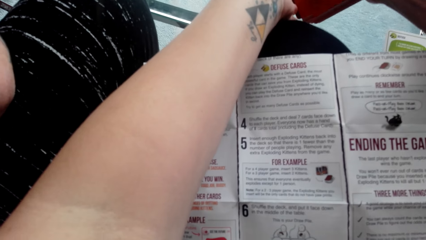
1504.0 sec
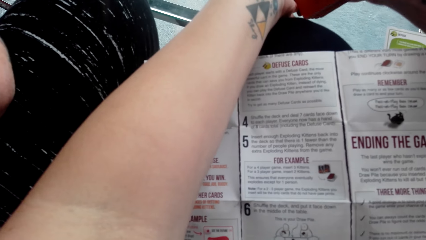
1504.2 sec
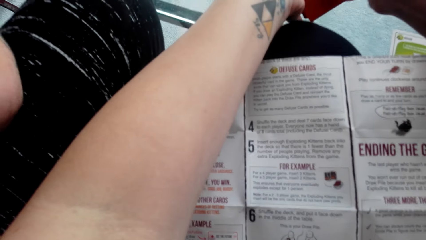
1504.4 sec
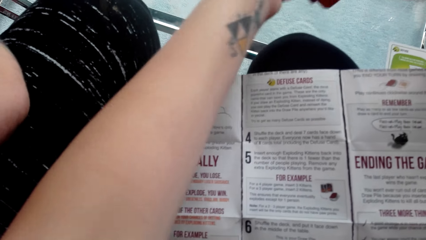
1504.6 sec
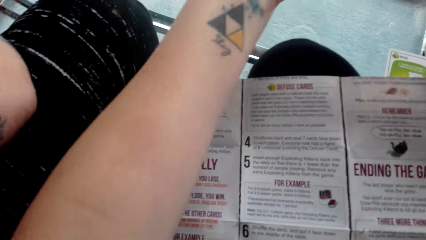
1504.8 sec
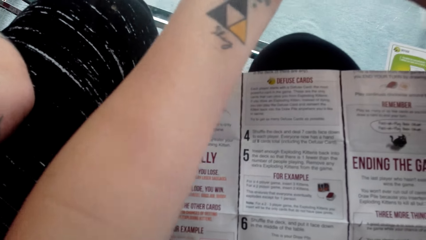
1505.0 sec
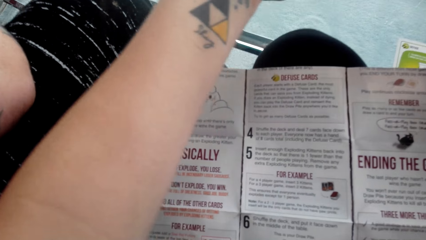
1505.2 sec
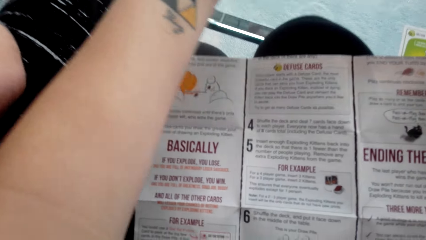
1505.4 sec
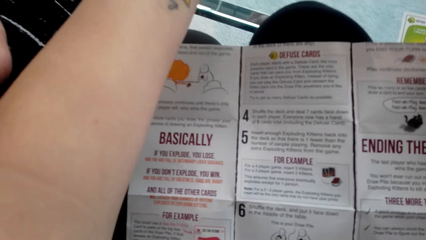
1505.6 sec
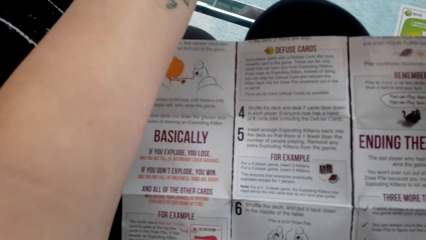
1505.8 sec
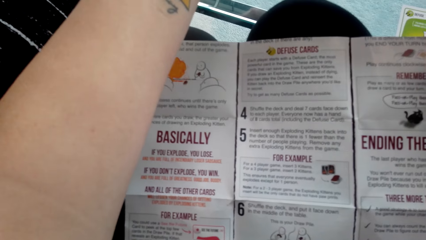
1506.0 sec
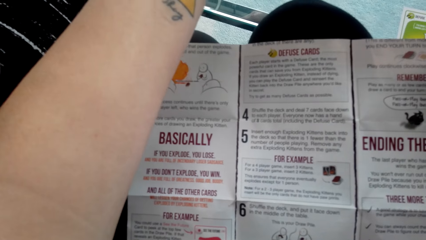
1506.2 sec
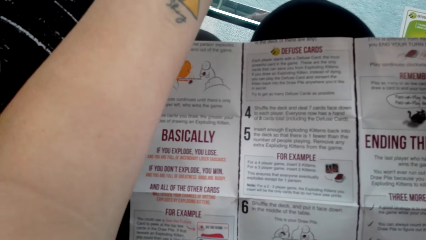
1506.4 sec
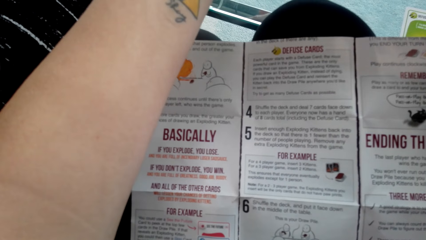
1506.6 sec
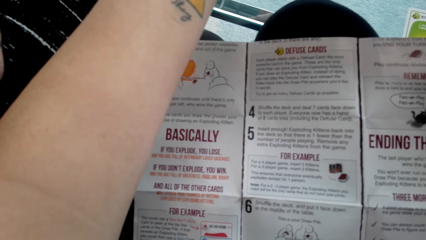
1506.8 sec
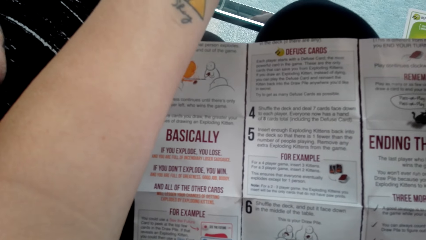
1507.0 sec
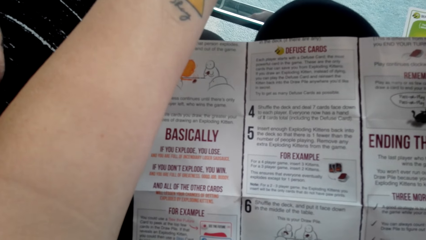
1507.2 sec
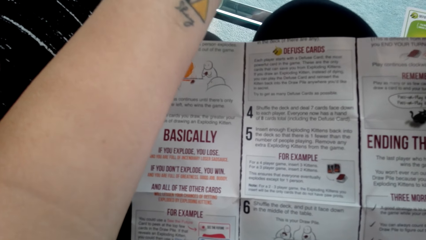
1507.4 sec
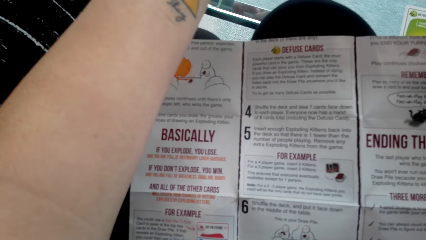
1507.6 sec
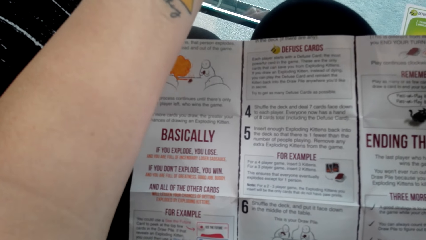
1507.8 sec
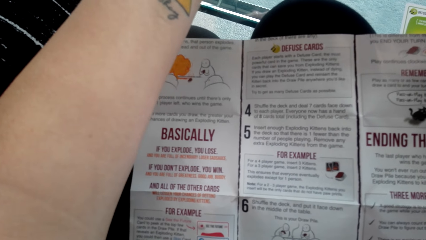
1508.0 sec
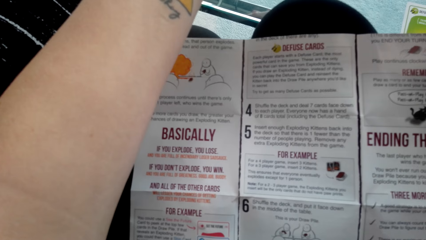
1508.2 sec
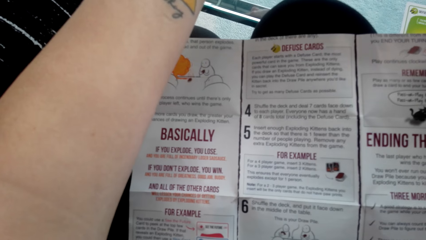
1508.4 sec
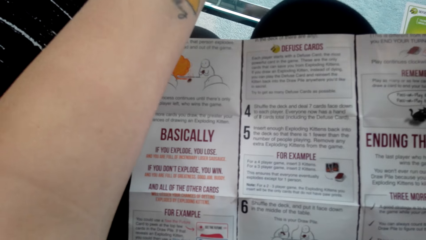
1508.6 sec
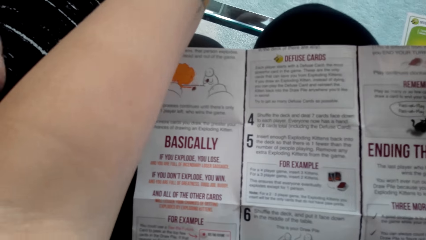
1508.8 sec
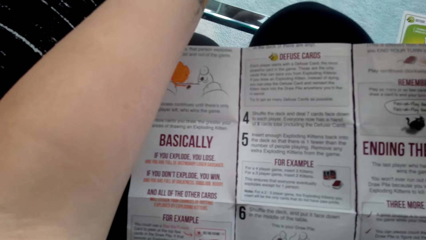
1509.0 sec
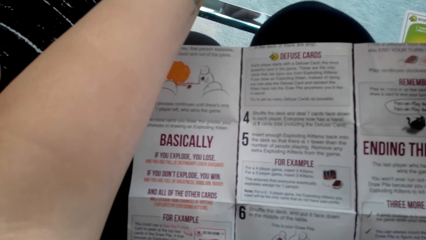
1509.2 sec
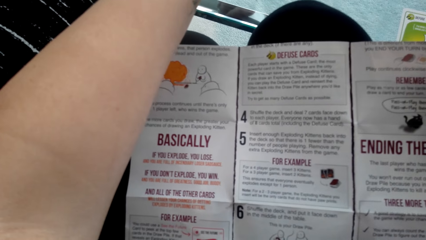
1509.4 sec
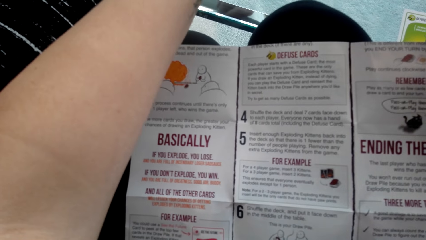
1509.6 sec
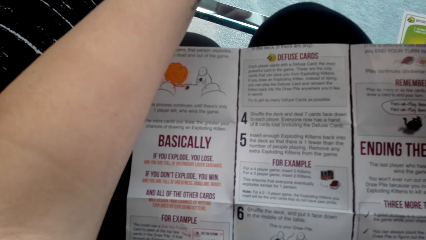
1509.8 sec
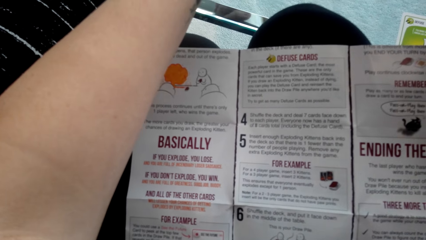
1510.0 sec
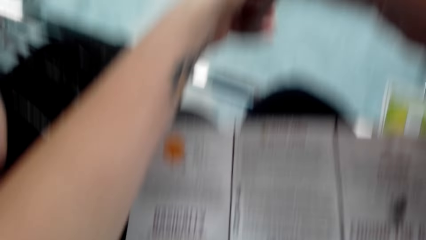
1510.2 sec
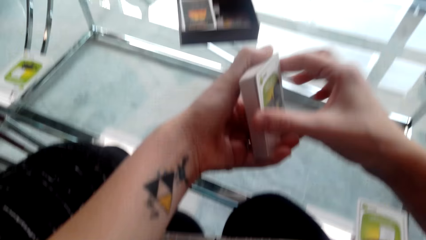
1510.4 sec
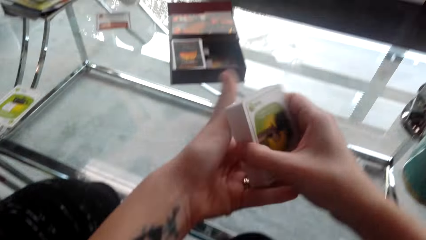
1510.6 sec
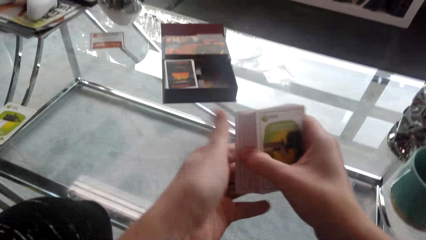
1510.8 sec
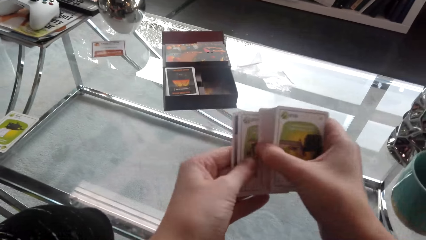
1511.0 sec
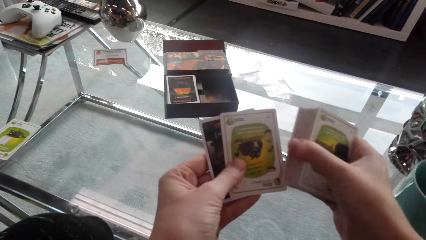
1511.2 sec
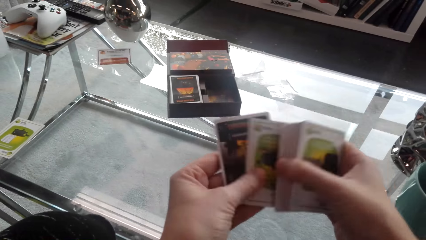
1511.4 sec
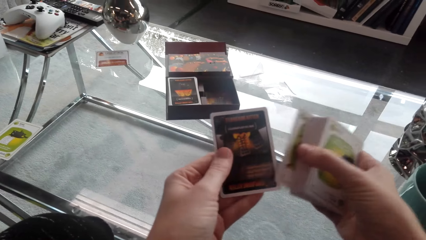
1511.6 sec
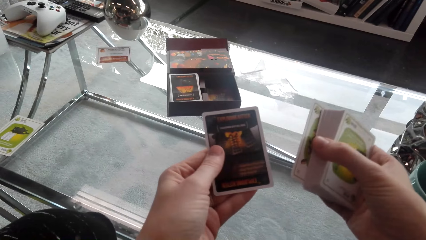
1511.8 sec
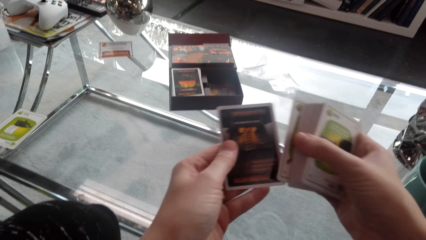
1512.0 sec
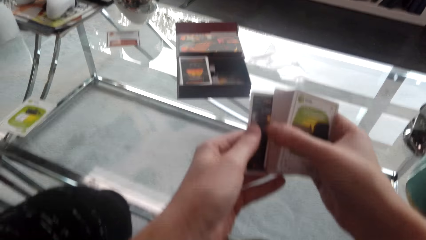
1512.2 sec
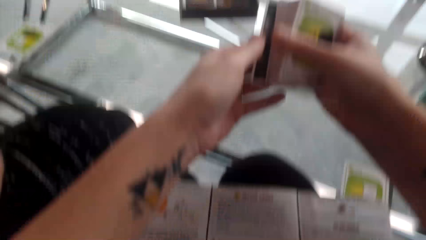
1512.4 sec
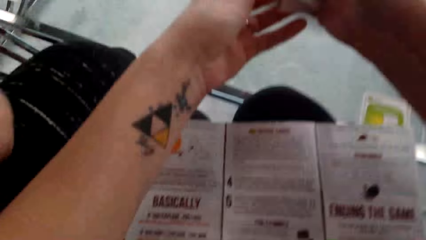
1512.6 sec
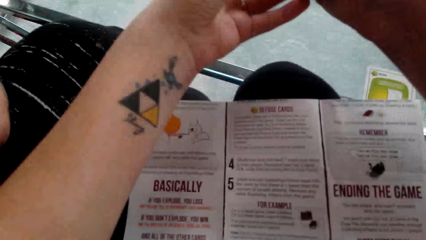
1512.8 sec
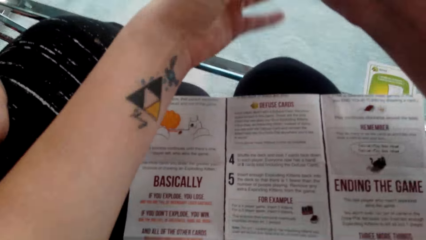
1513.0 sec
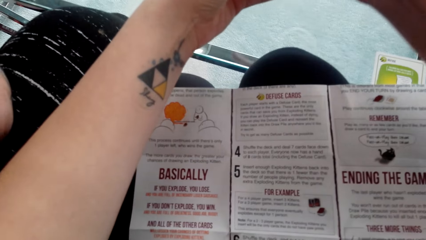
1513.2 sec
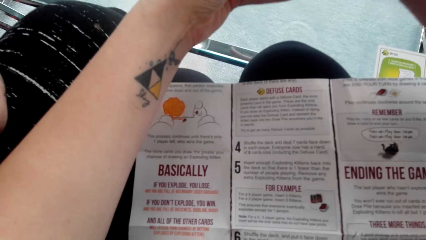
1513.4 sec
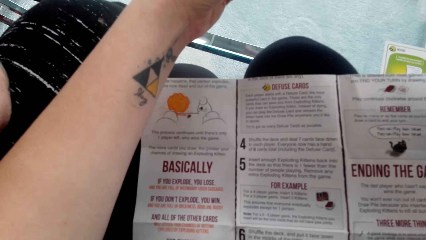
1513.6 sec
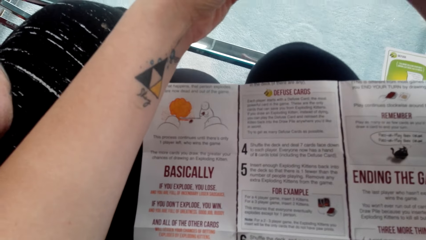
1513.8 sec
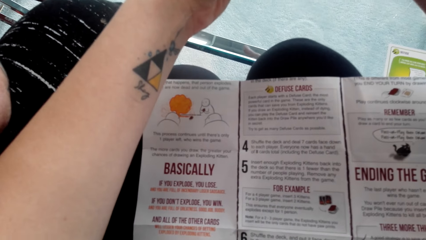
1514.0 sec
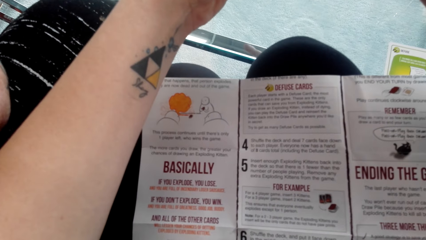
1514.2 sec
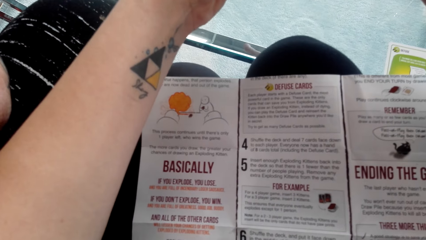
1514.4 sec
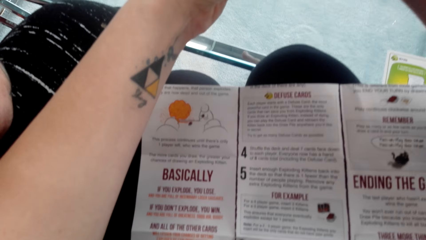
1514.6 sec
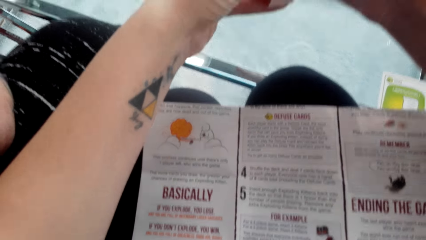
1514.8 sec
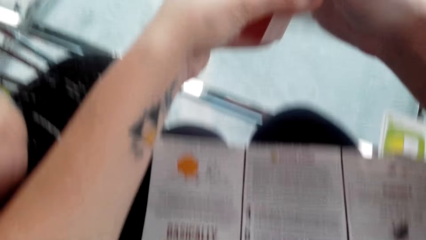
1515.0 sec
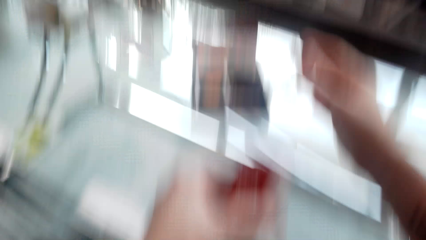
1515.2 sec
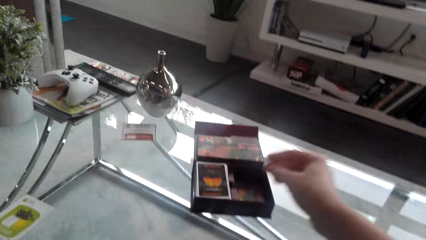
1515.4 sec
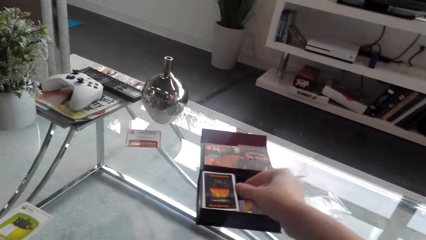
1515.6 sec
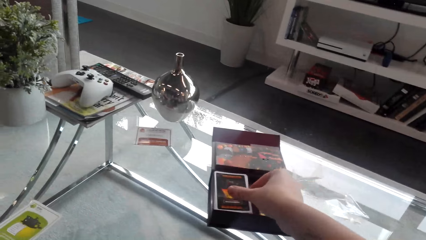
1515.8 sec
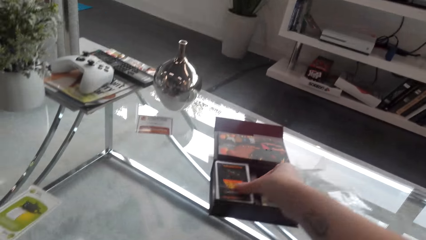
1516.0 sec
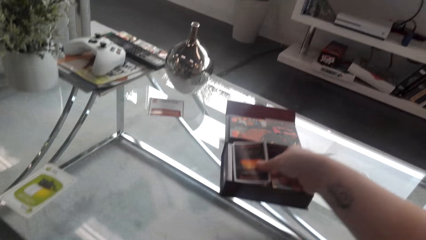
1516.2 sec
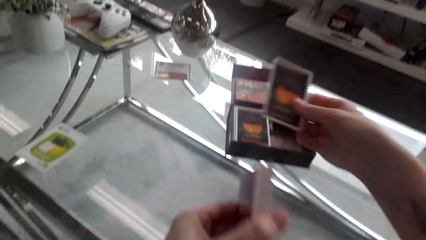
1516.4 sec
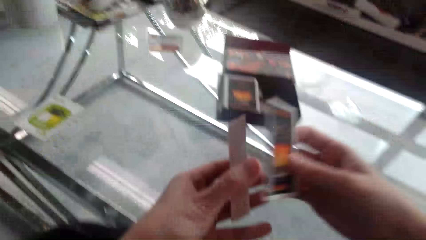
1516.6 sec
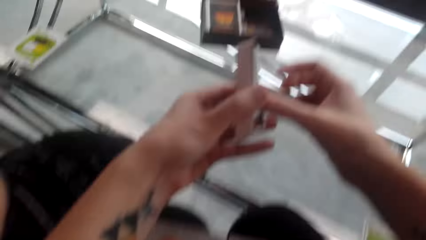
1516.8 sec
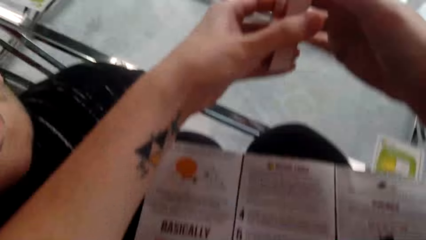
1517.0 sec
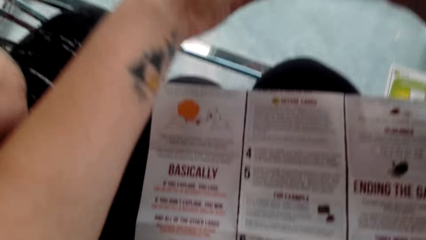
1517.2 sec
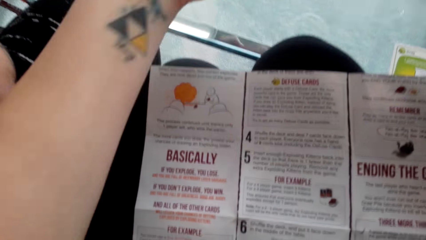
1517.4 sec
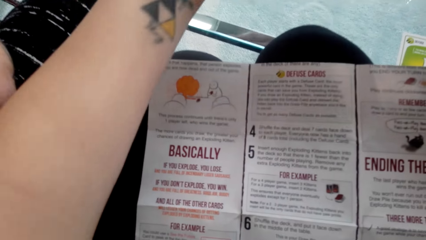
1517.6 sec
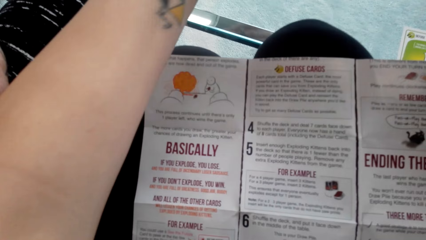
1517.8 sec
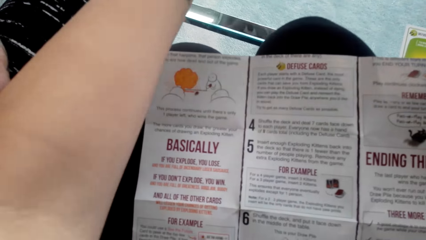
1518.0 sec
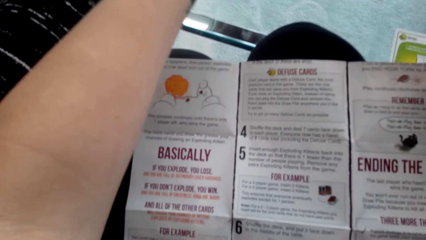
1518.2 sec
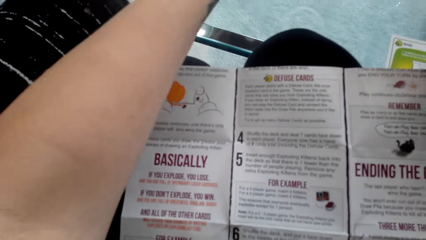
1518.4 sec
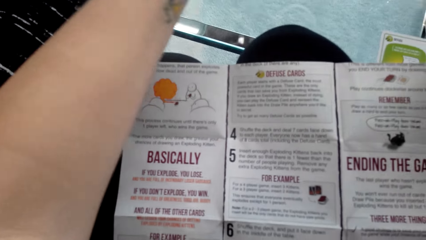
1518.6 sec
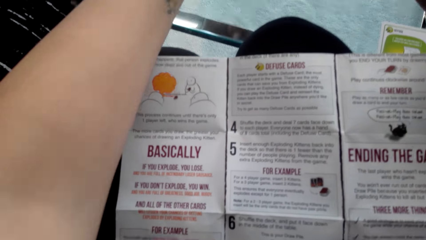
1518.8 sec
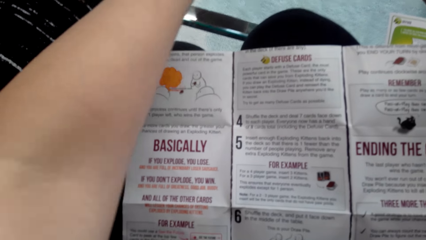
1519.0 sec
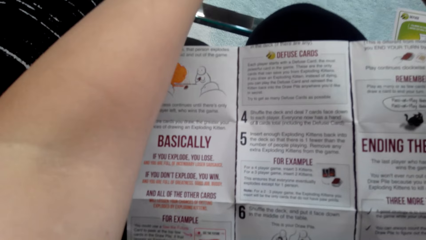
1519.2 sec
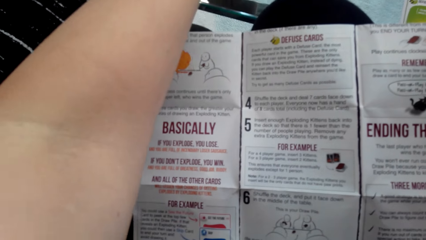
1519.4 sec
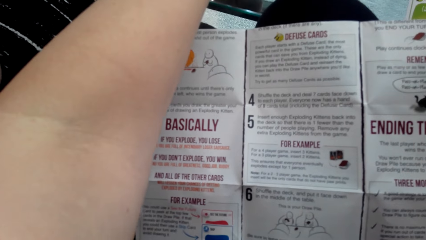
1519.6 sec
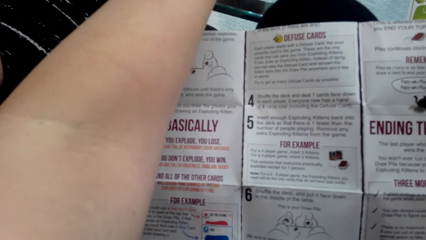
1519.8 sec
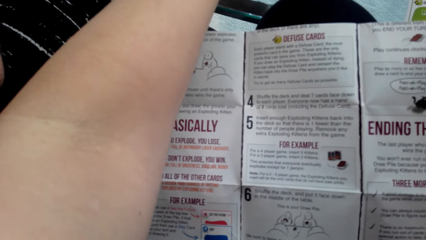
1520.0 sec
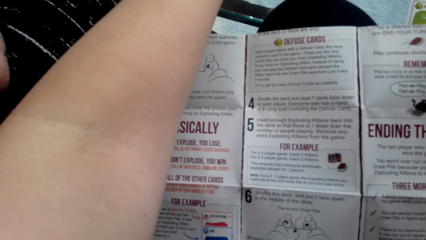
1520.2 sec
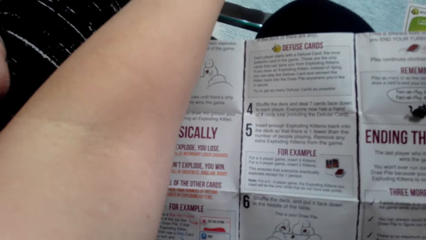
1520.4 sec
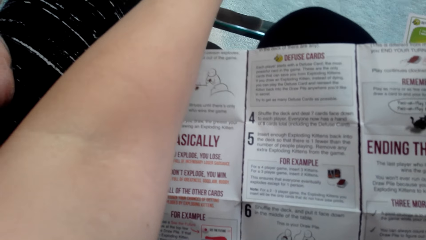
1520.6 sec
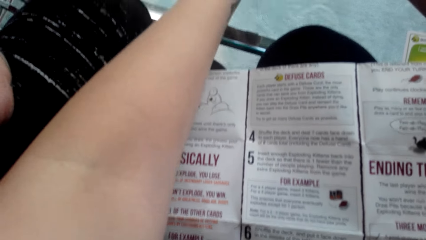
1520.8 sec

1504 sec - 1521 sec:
The camera wearer reads on the piece of paper. They play the matching card game. They shuffle cards. They pick up the cards. They hold the cards.
